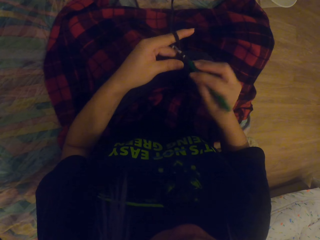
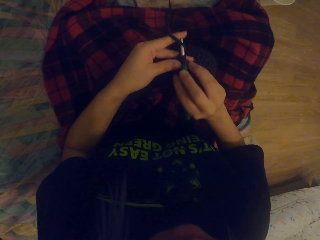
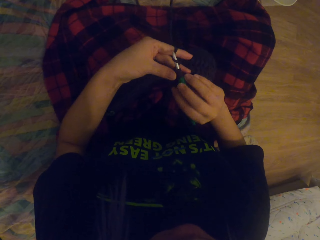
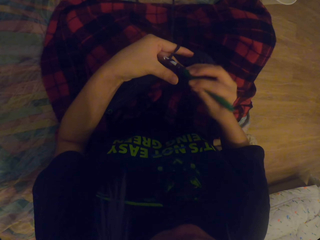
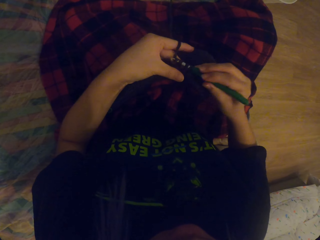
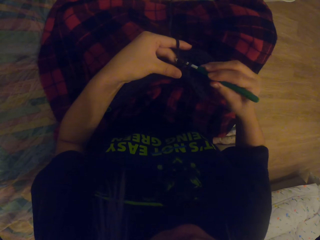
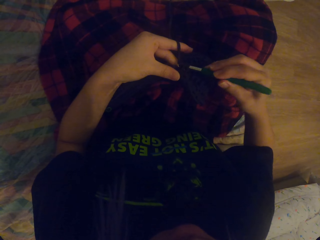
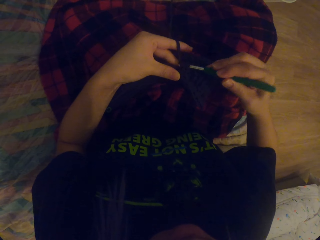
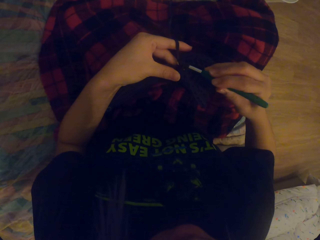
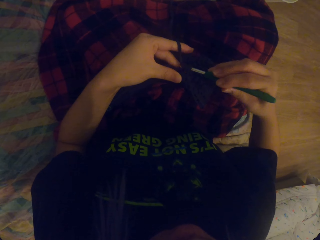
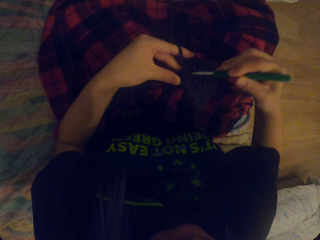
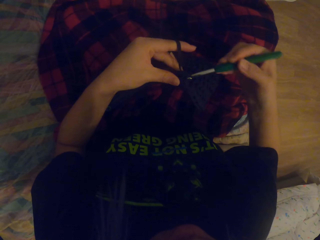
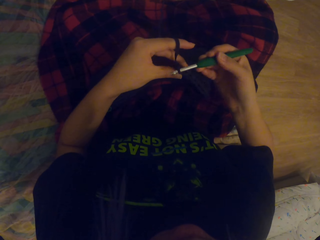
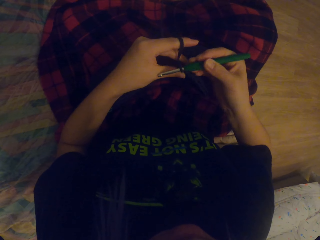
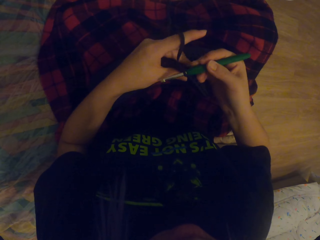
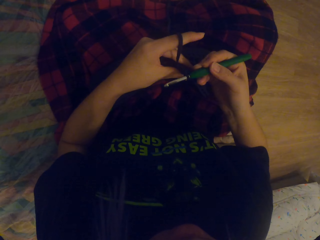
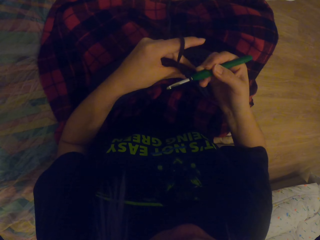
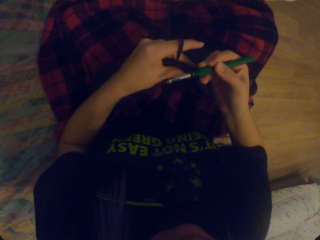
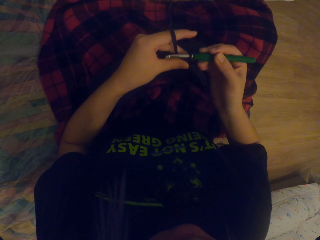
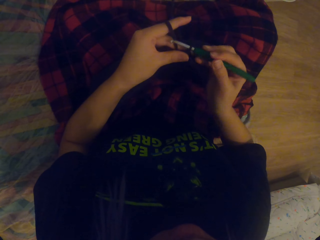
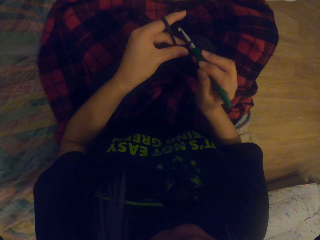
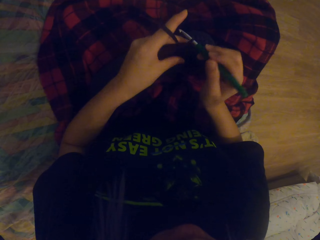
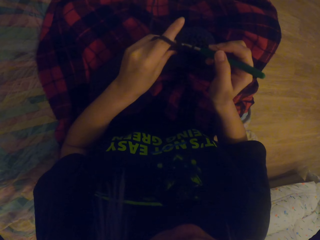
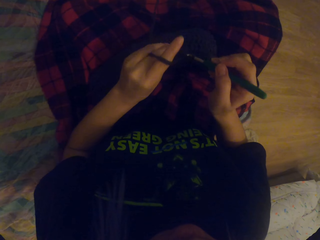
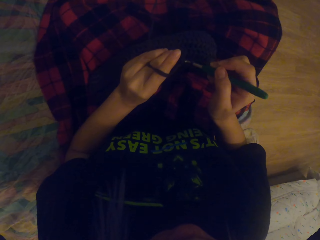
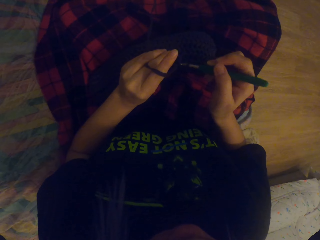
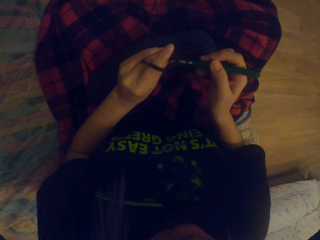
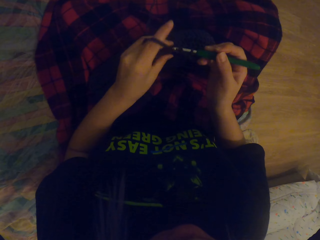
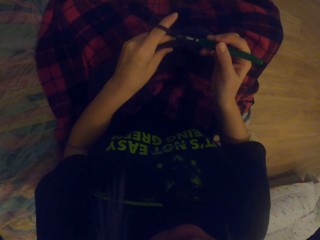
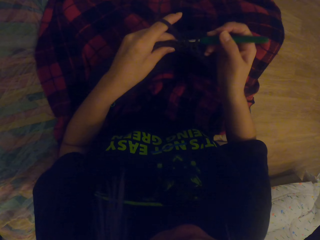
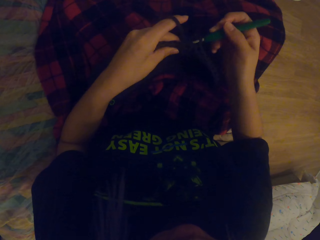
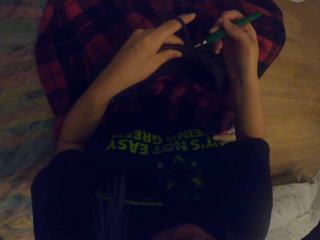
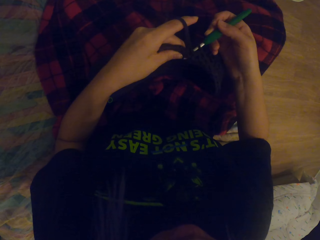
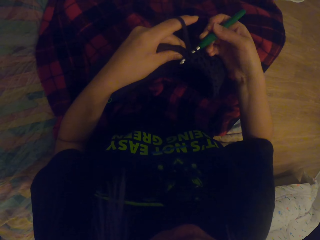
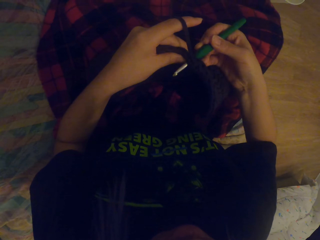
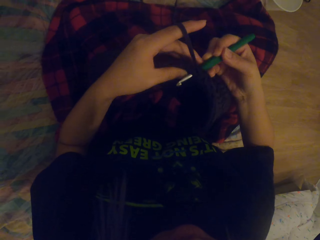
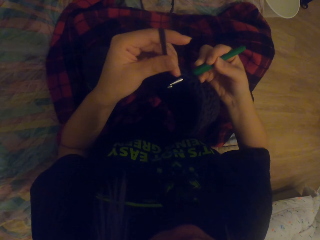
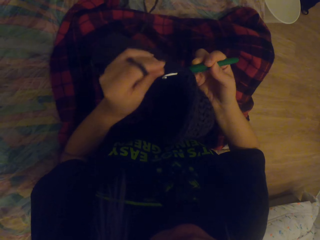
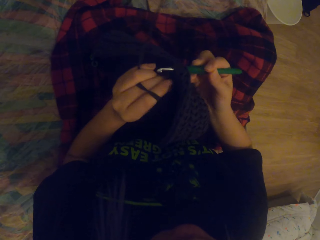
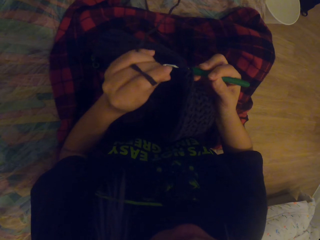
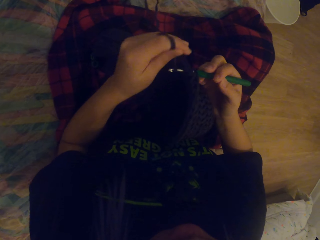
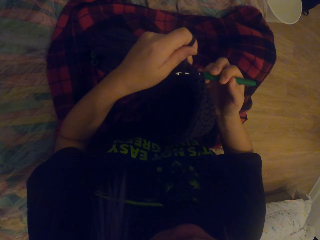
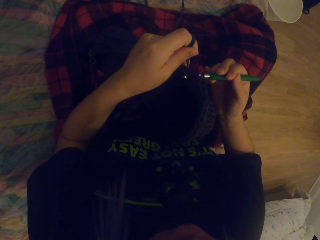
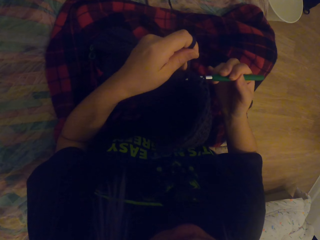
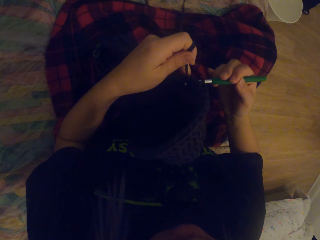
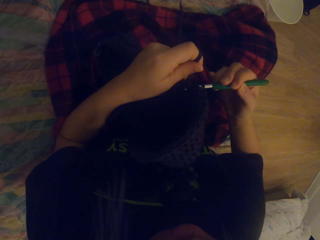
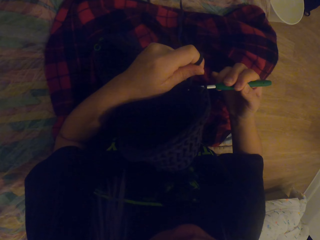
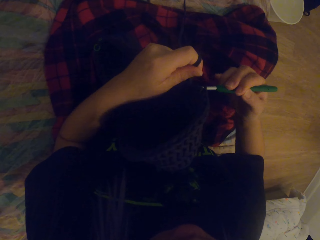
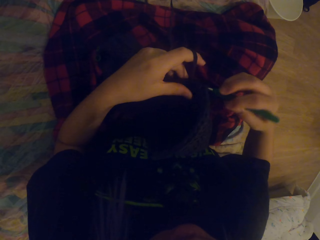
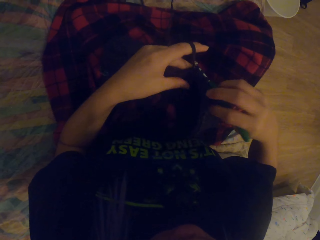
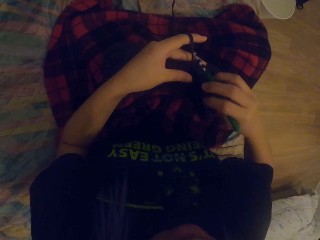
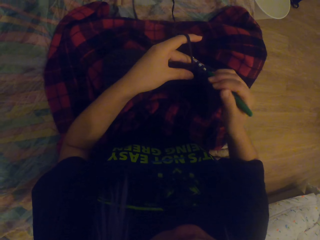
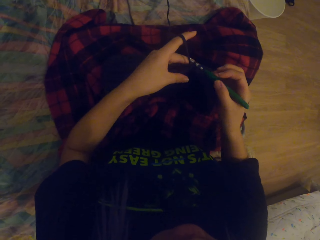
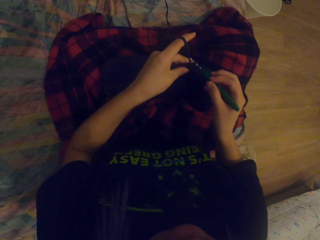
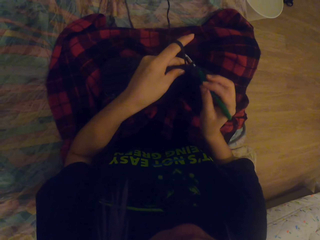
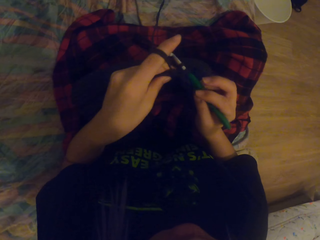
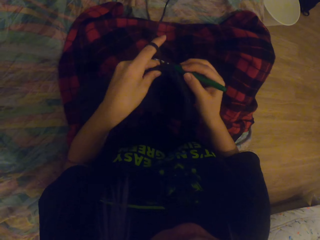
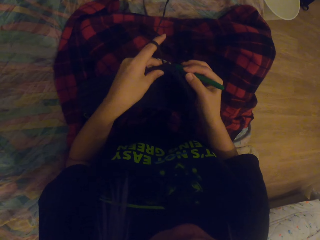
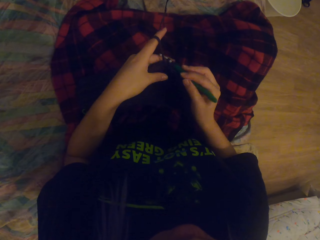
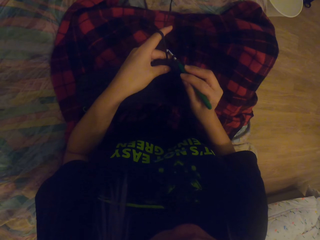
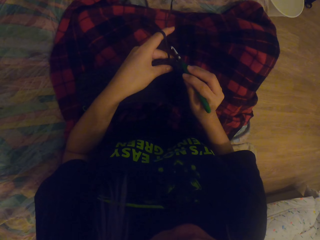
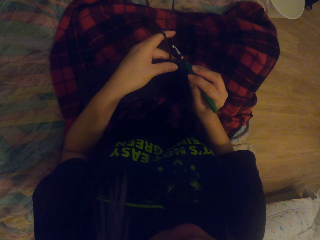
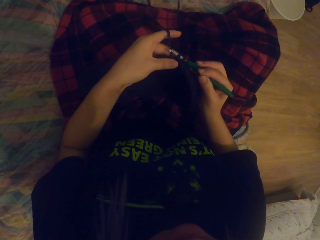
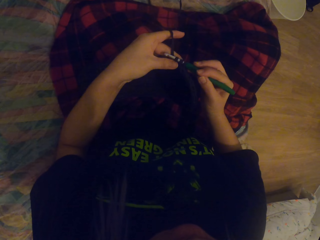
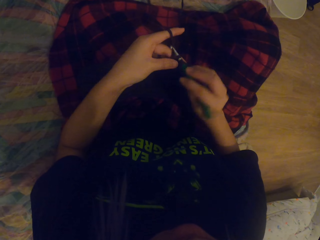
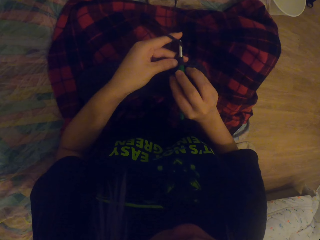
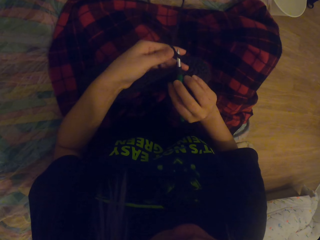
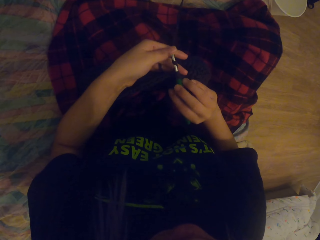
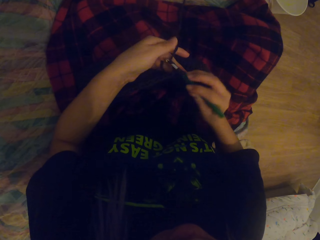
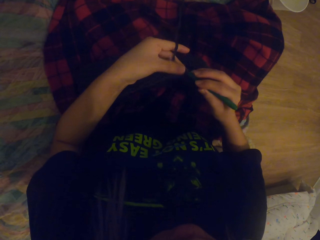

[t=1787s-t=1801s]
The camera wearer crochets the thread out. They pull up the thread. They crochet the thread in. They fold a string on the crochet hook. They crochet the thread out.

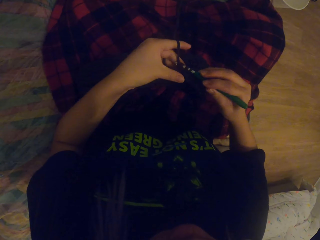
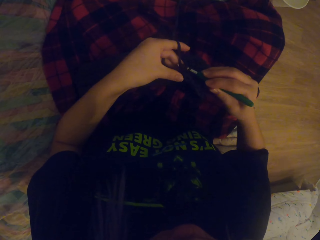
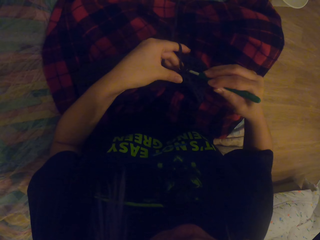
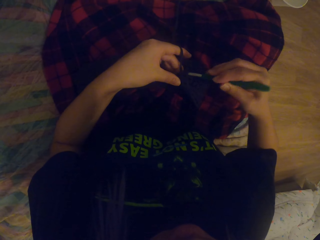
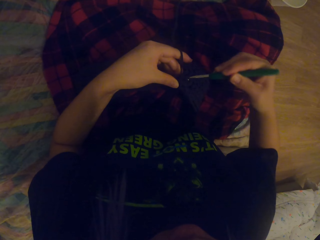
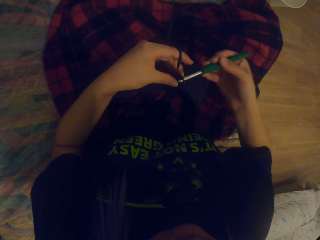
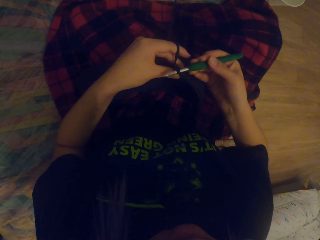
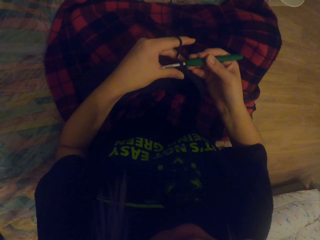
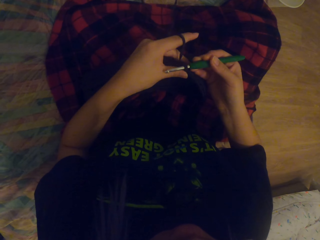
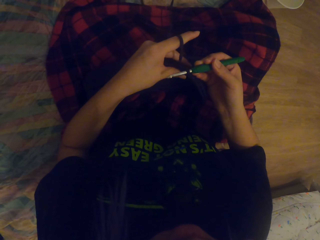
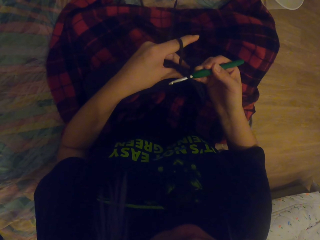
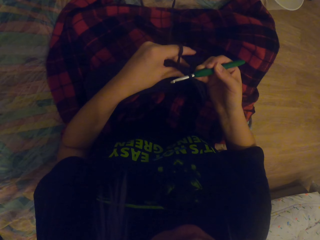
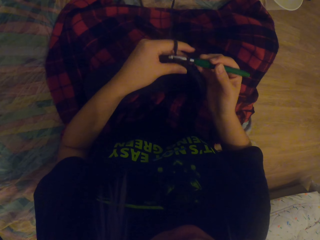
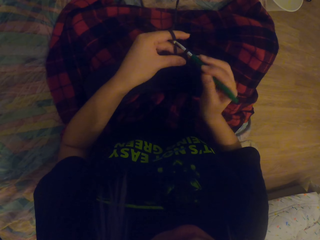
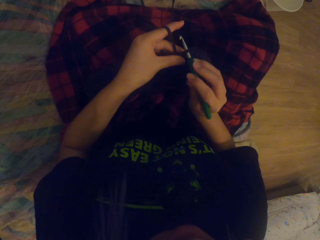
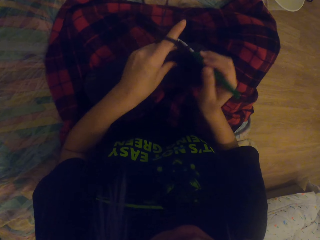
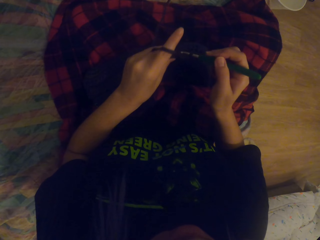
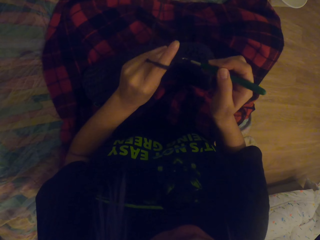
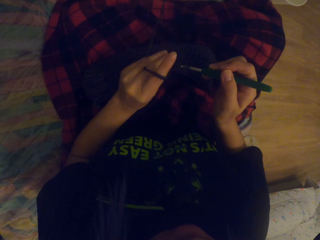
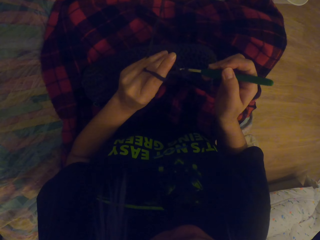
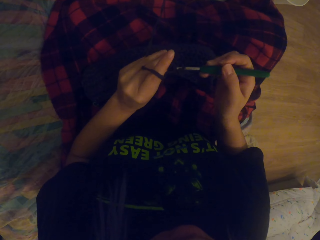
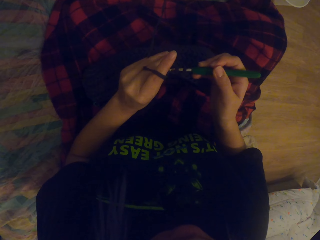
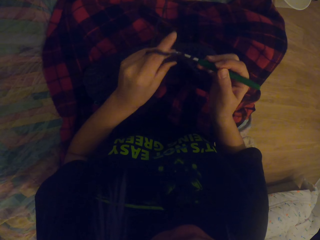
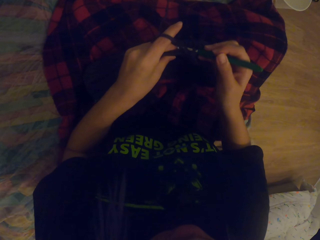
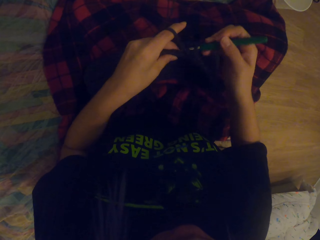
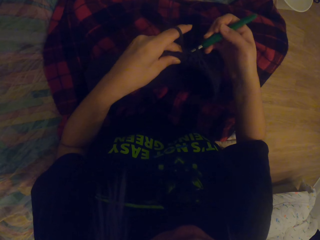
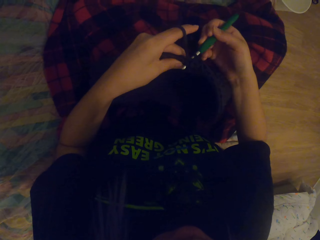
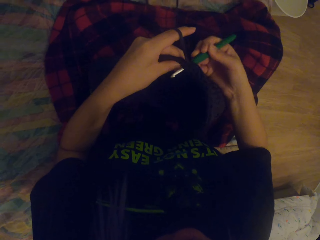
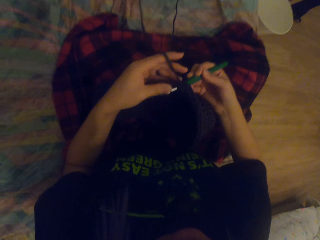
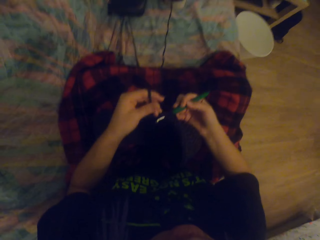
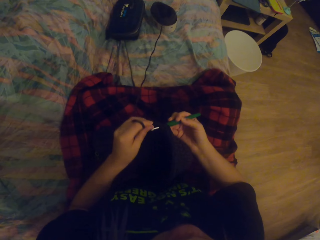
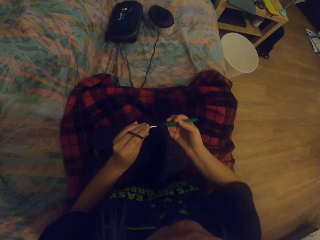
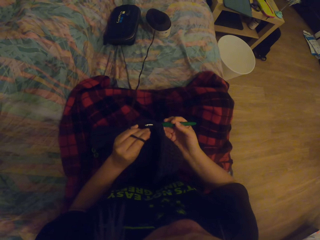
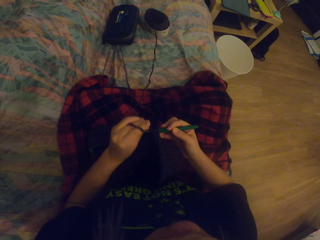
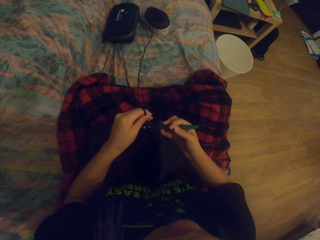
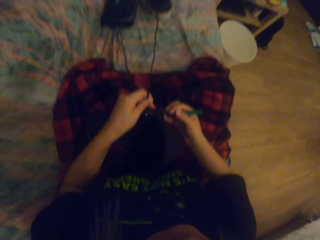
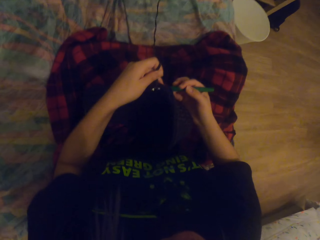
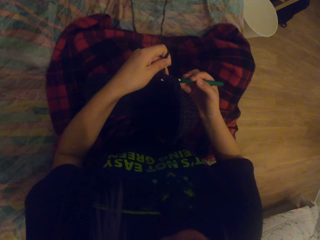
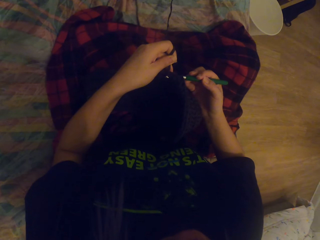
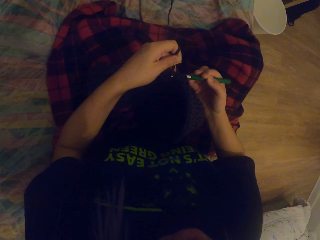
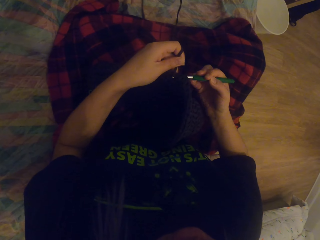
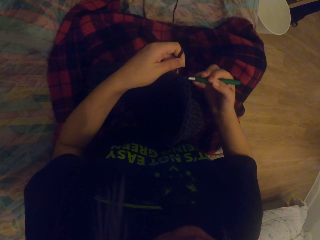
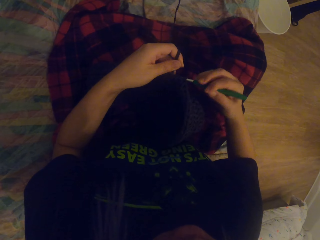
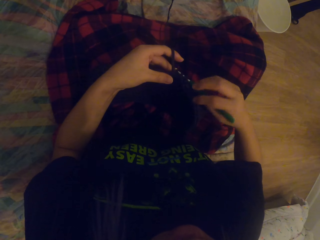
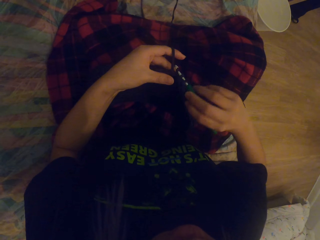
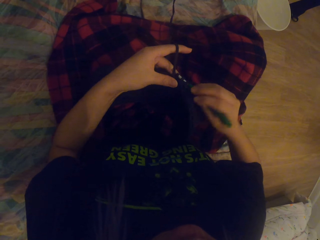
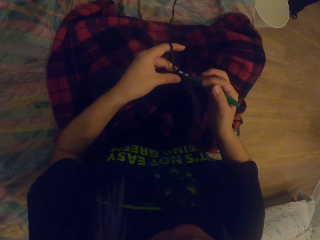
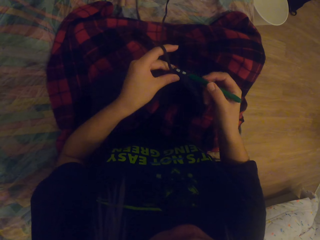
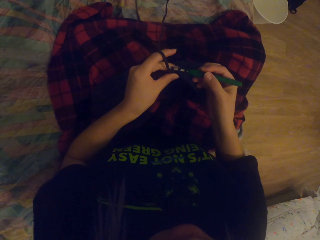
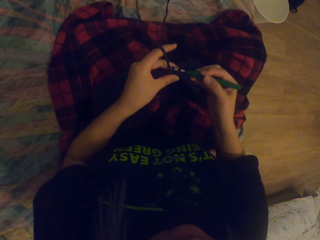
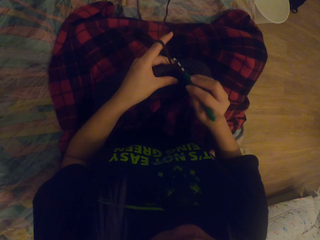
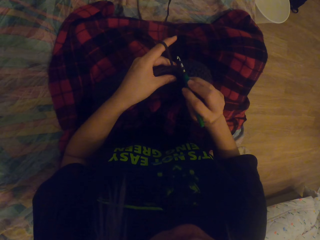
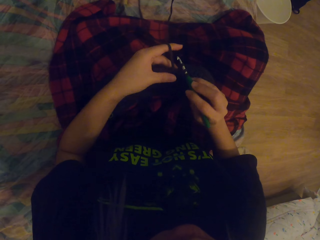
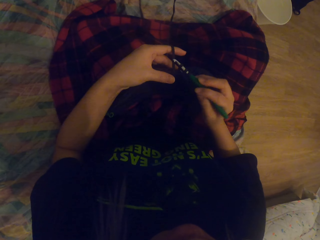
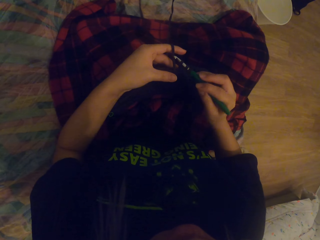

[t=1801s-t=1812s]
The camera wearer crochets the yarn with a crochet hook. They pull up the thread. They crochet the thread in. They fold a string on the crochet hook. They crochet the thread out.
